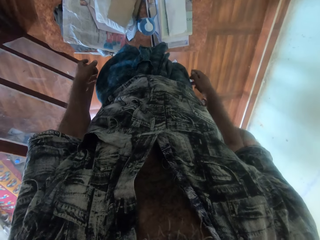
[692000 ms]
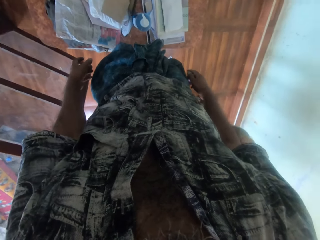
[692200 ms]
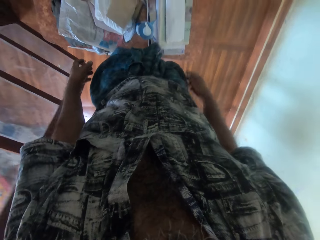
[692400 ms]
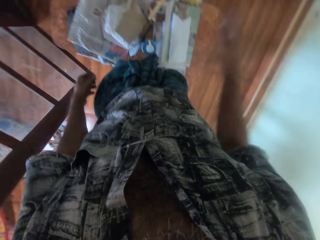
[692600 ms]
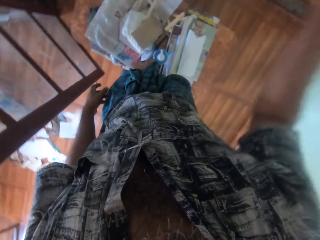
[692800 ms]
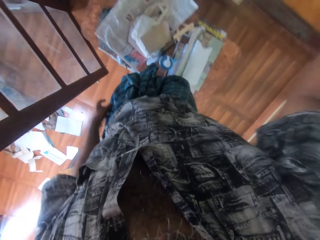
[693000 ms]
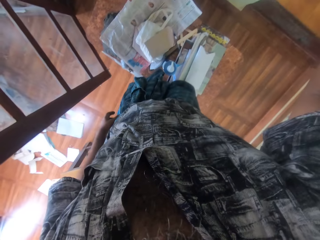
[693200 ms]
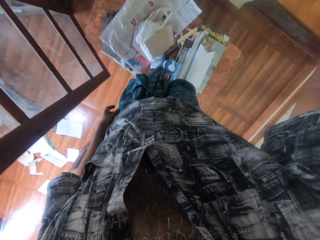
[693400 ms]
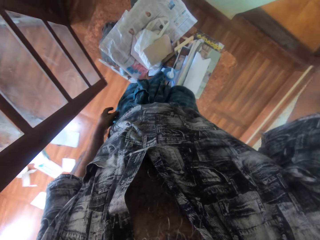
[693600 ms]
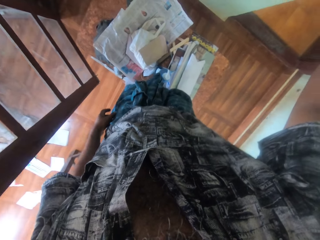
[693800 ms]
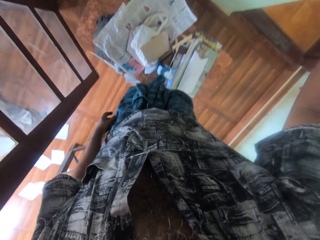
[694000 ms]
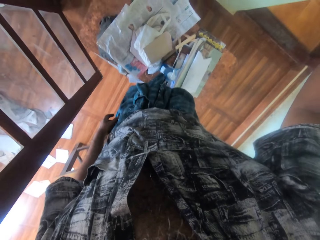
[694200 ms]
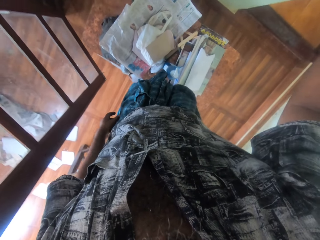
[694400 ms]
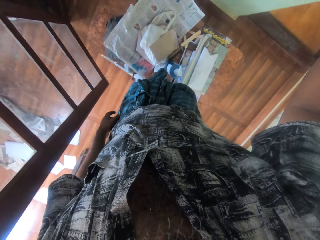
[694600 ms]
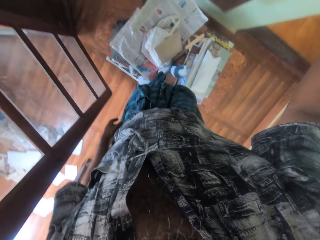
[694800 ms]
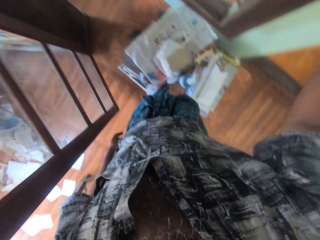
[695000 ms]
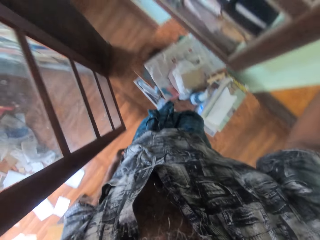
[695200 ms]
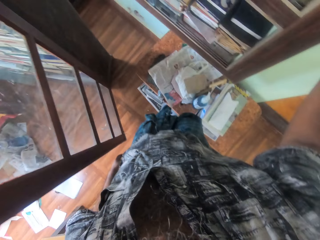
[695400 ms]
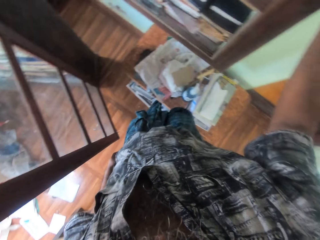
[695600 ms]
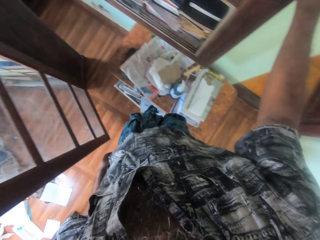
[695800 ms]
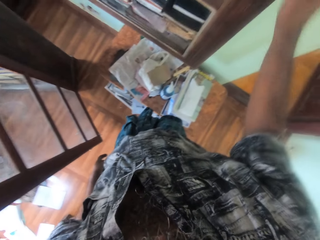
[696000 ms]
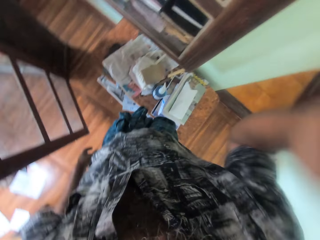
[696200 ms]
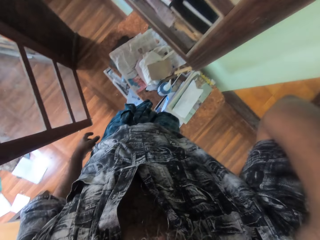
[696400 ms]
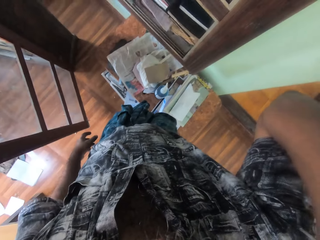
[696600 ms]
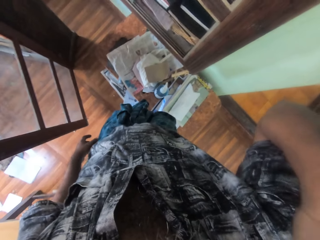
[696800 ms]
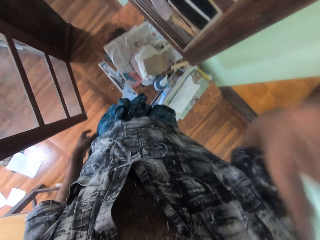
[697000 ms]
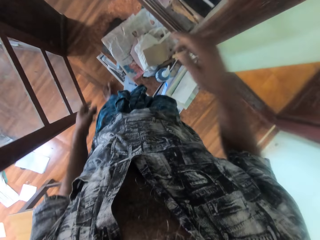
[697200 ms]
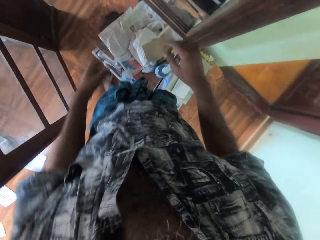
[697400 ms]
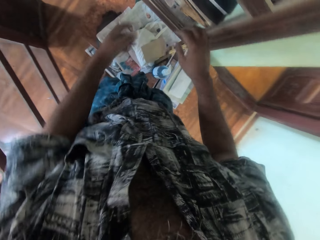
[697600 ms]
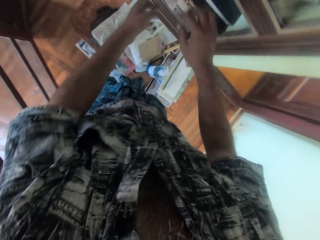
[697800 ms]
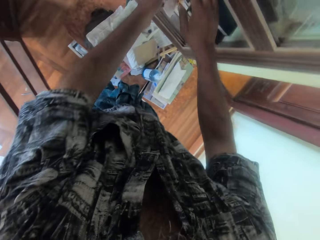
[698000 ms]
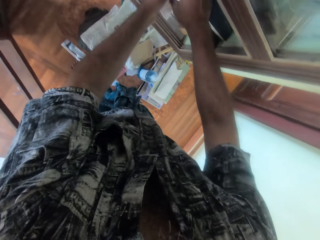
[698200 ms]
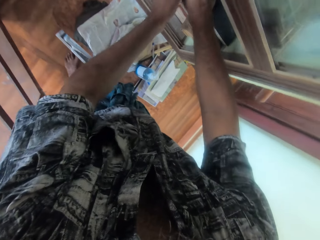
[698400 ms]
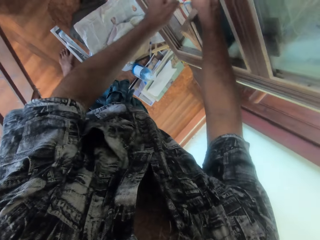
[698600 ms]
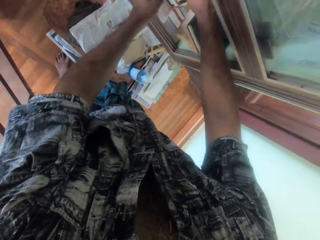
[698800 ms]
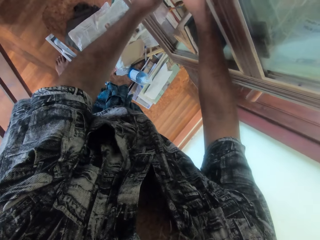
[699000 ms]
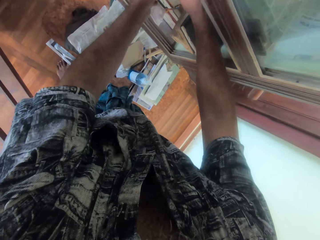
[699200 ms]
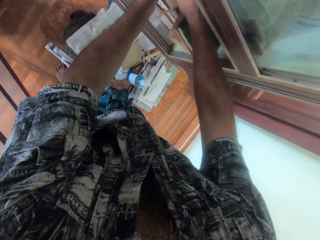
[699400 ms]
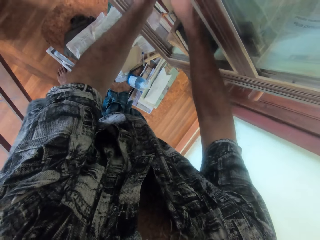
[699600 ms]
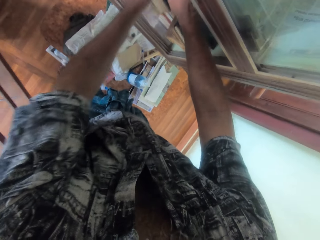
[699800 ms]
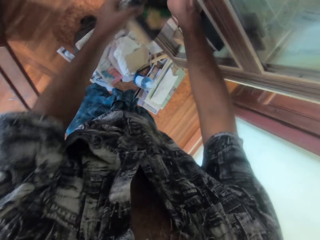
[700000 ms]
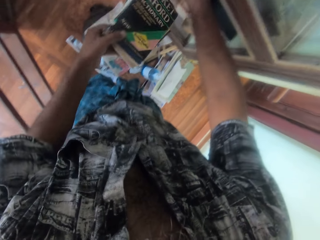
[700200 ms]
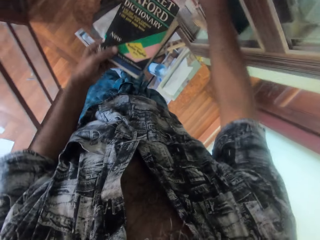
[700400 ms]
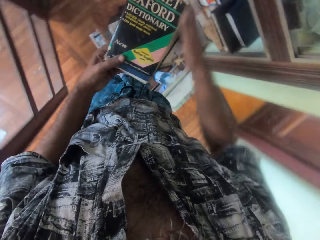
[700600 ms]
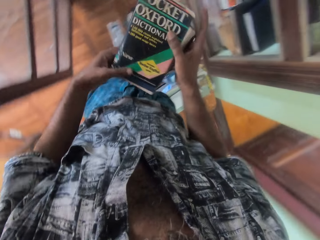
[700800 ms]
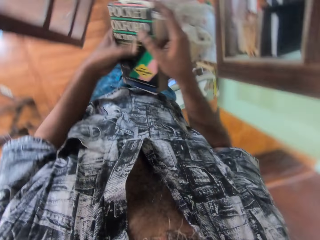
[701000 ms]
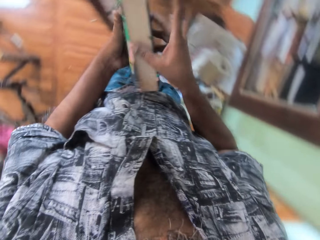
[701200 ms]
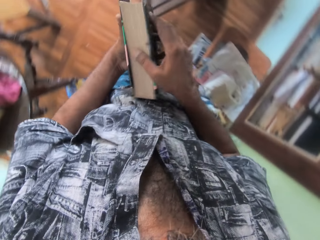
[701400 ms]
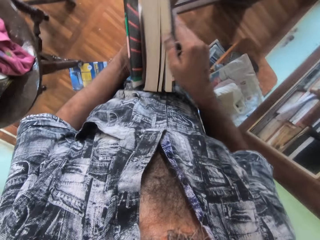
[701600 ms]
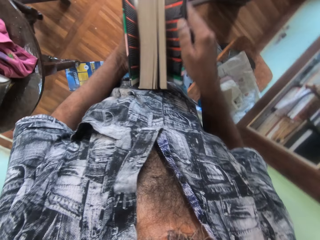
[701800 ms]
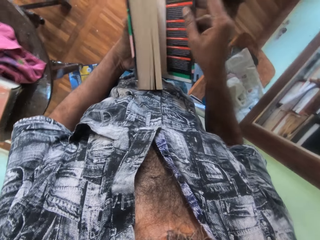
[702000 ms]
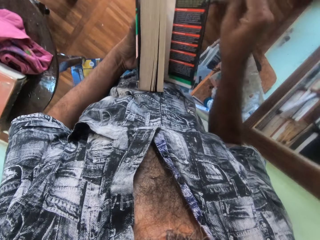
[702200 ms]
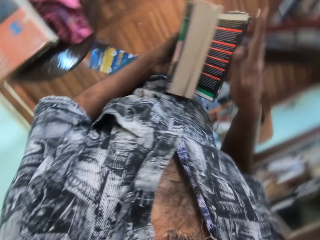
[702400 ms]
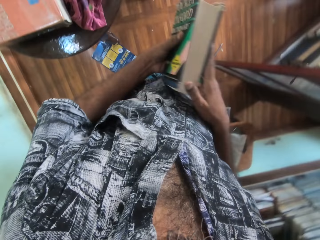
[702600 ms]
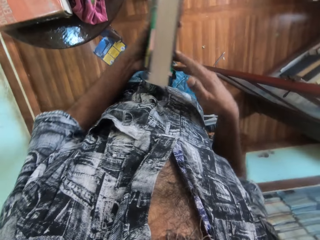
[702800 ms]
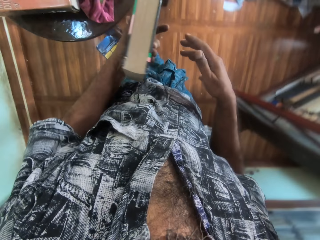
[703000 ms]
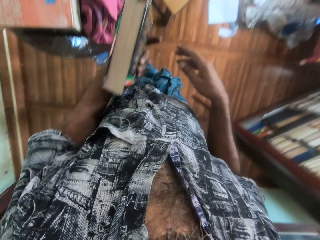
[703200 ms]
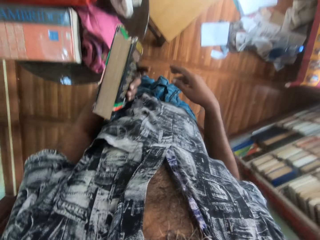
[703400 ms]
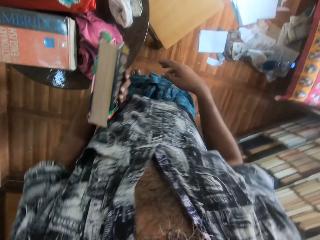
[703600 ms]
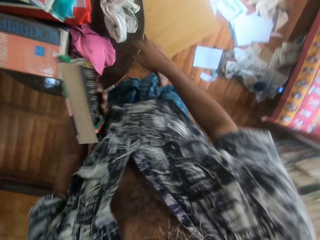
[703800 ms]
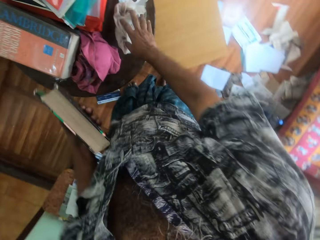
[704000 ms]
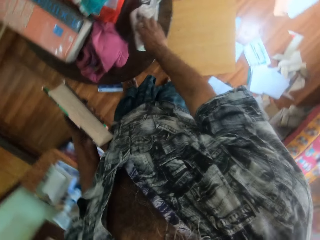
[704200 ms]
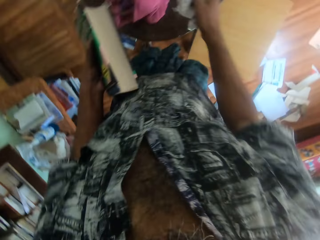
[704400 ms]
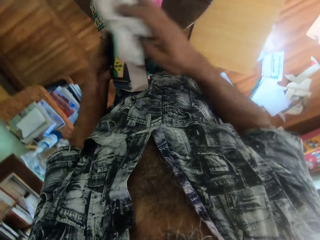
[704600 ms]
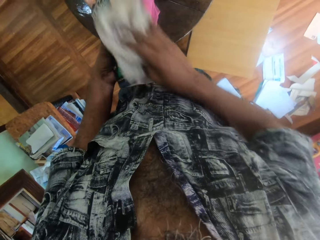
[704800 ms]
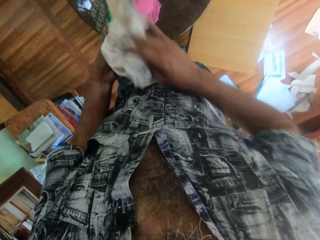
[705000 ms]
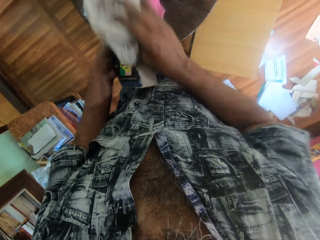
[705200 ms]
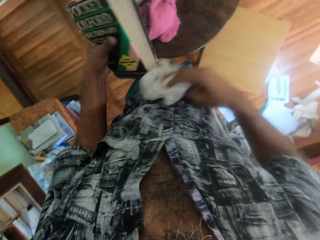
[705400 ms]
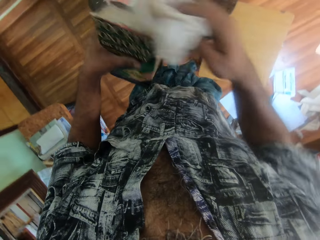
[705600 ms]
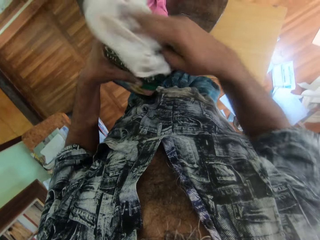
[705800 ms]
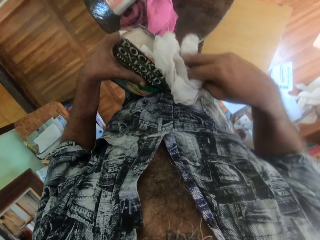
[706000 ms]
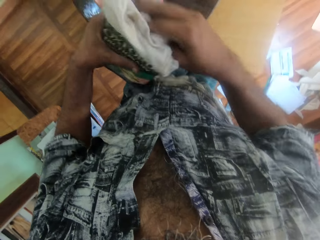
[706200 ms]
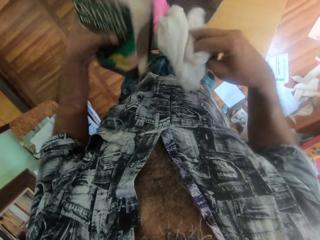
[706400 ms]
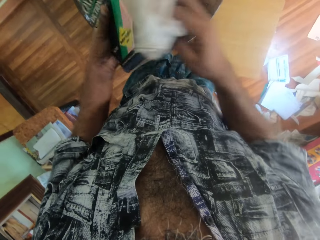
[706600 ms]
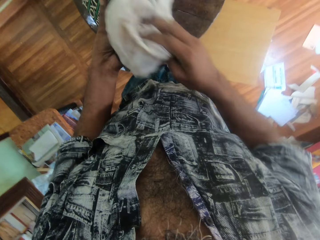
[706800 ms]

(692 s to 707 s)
The camera wearer looks around. He pushes a big stool on the ground with his right leg. He pushes some papers with his legs. He picks a multicolored book from the shelf with his left hand. He holds the multicolored book with his hands. He opens the multicolored book in his left hand with his right hand. He closes the multicolored book in his left hand with his right hand. He picks the piece of cloth from the table with his right hand. He cleans the multicolored book in his left hand with the piece of cloth in his right hand.

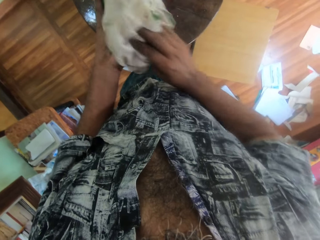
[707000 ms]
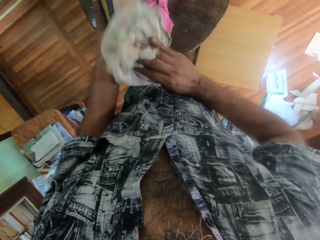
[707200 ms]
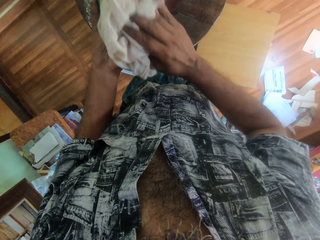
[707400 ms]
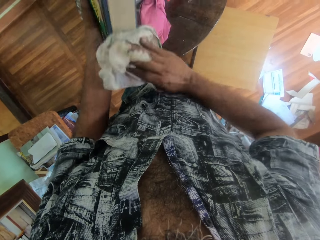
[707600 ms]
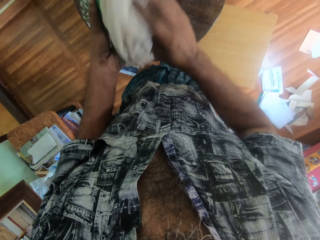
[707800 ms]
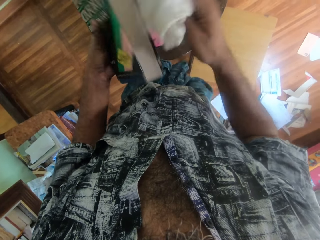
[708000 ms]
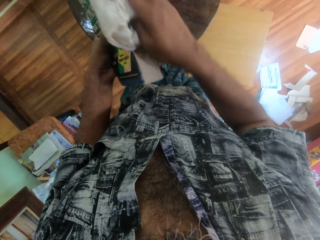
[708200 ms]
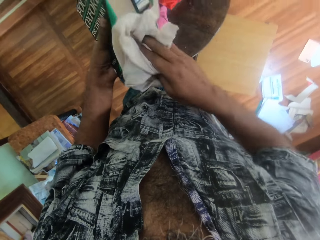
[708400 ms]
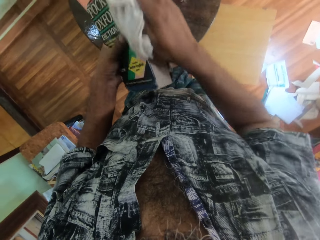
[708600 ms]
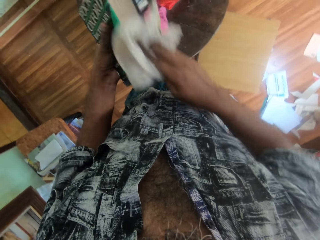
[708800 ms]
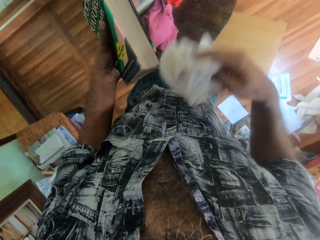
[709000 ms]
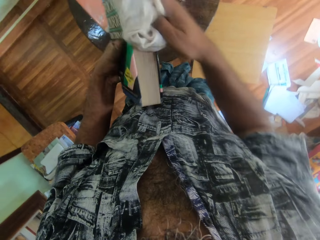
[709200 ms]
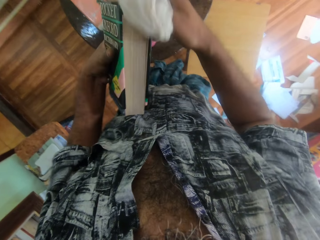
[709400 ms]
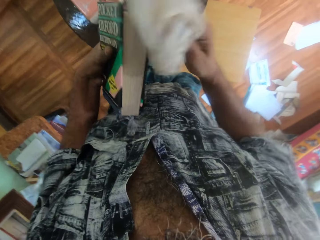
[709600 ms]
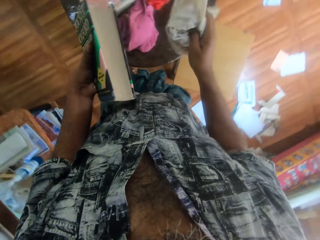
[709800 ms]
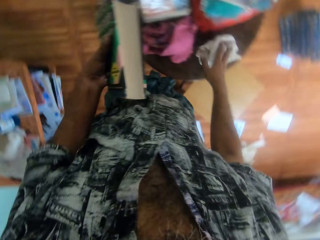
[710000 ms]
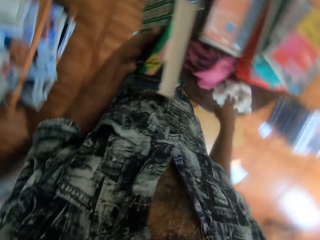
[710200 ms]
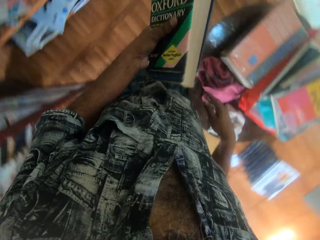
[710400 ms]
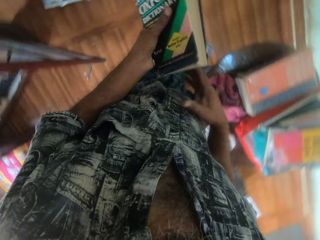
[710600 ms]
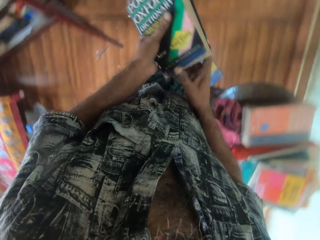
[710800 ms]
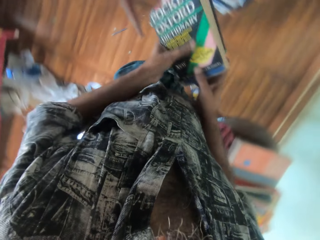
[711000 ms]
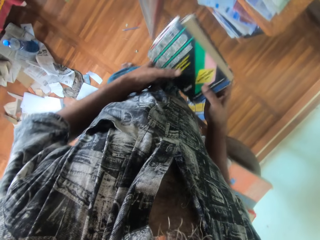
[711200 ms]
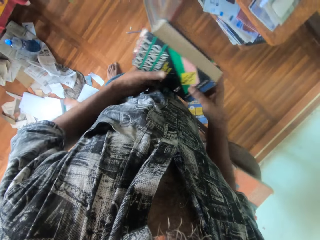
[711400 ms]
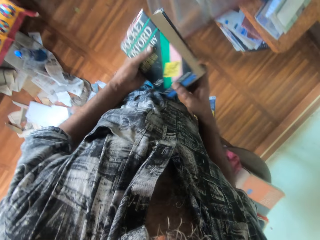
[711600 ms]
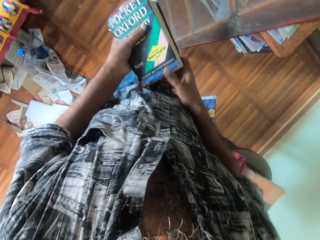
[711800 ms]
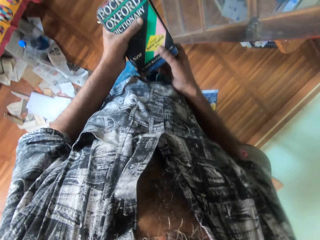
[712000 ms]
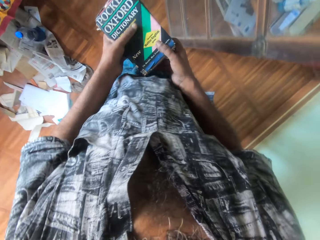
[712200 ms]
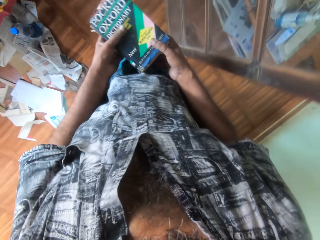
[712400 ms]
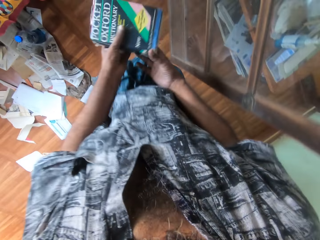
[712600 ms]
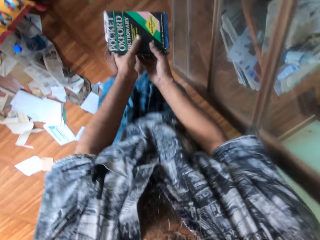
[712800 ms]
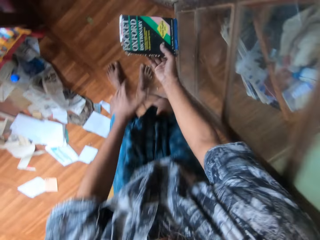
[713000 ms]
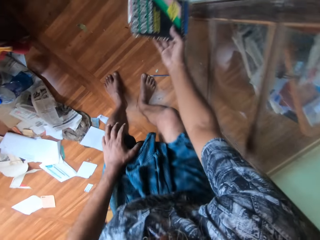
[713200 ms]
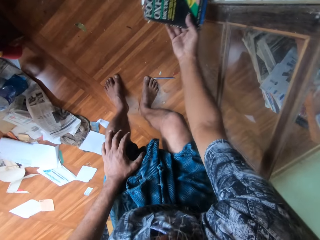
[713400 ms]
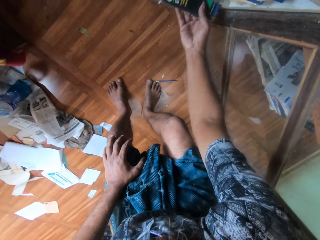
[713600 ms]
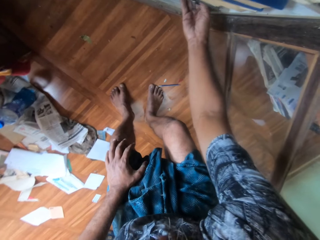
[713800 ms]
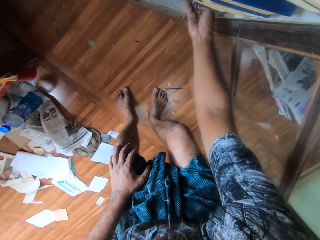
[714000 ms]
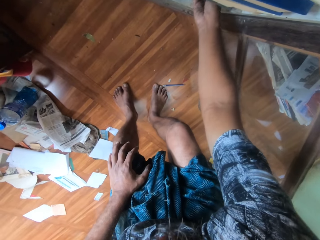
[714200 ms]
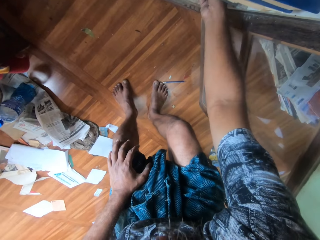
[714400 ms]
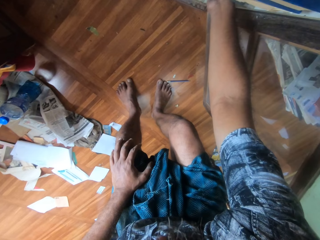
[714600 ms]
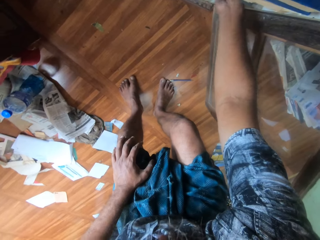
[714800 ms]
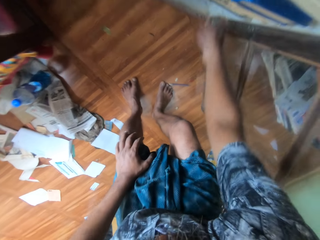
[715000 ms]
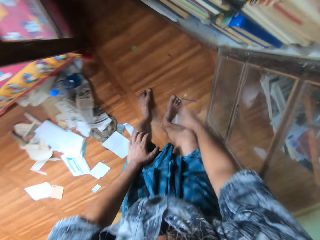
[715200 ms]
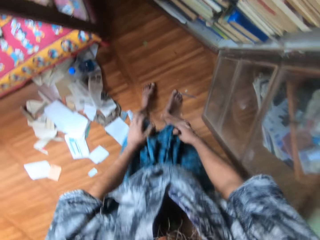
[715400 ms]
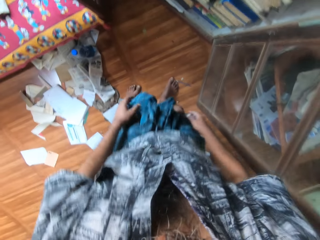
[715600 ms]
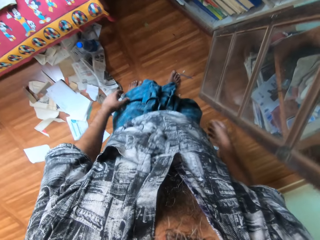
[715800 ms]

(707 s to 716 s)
The camera wearer drops the piece of cloth on the table with his right hand. He turns. He drops the multicolored book in the shelf with his right hand.
